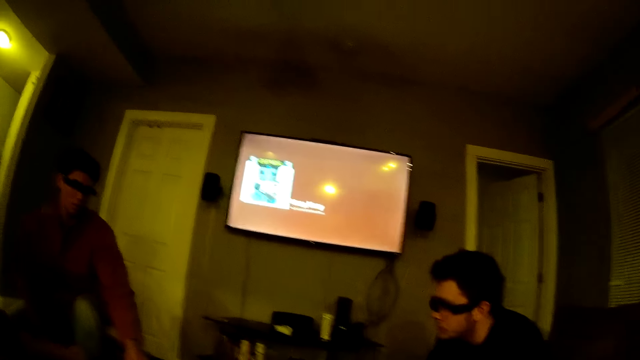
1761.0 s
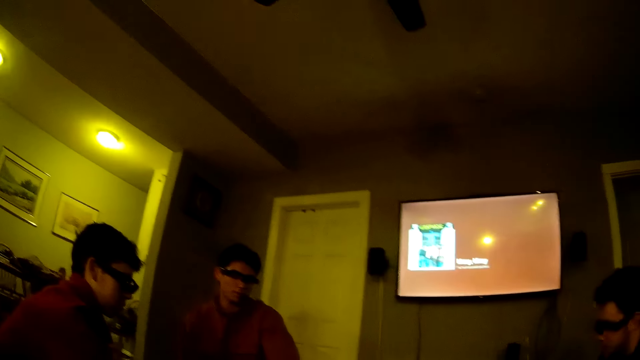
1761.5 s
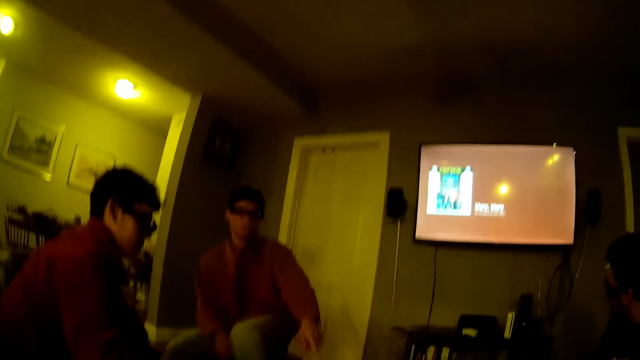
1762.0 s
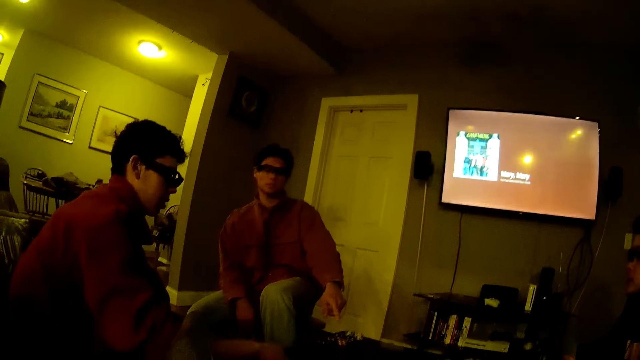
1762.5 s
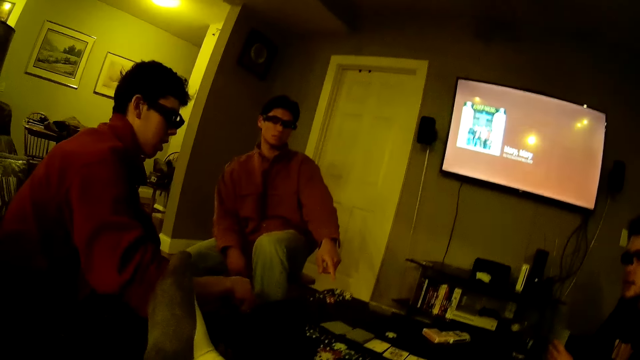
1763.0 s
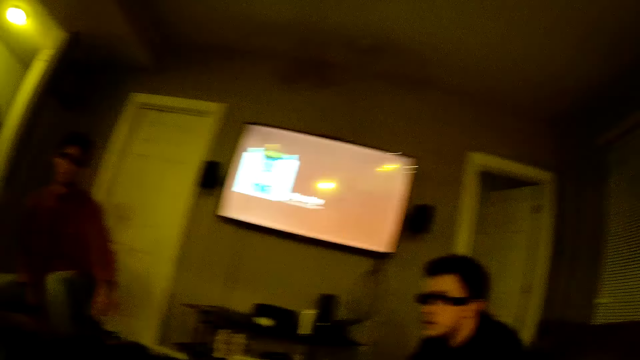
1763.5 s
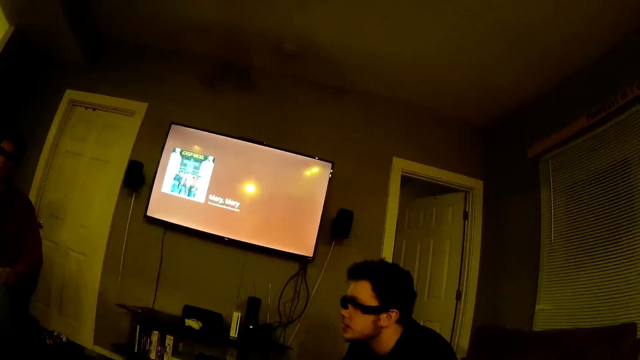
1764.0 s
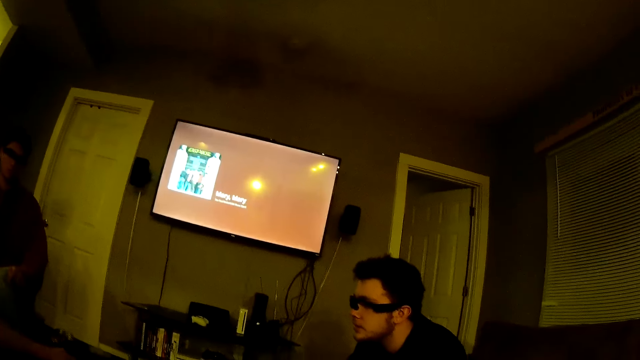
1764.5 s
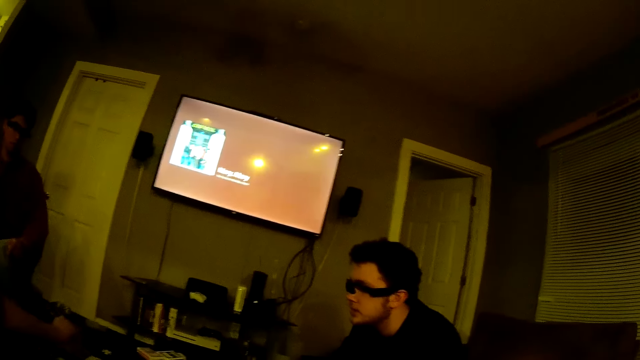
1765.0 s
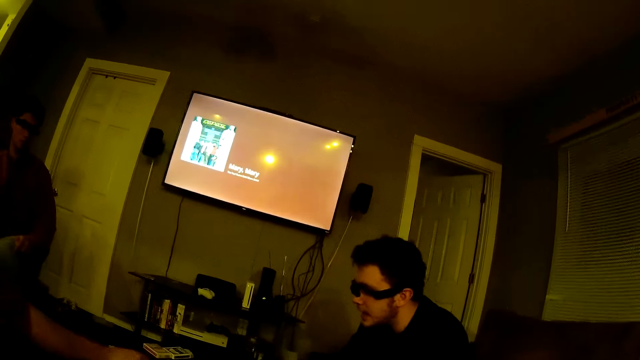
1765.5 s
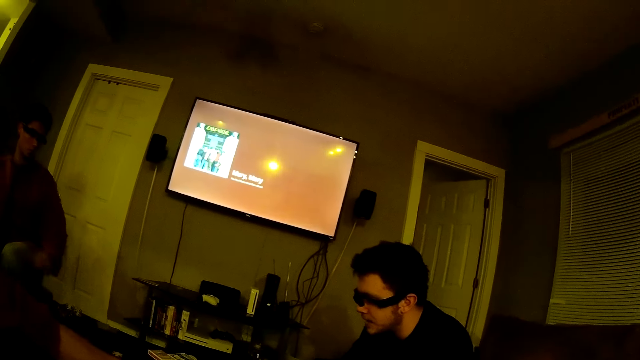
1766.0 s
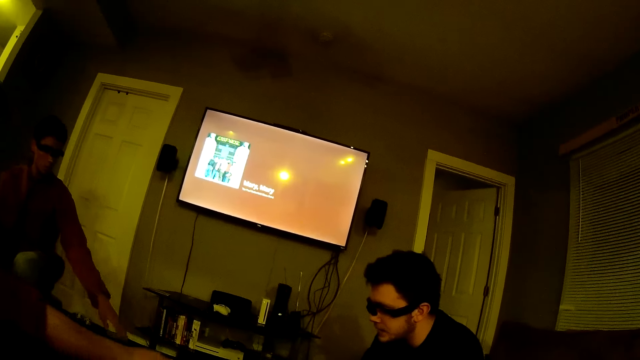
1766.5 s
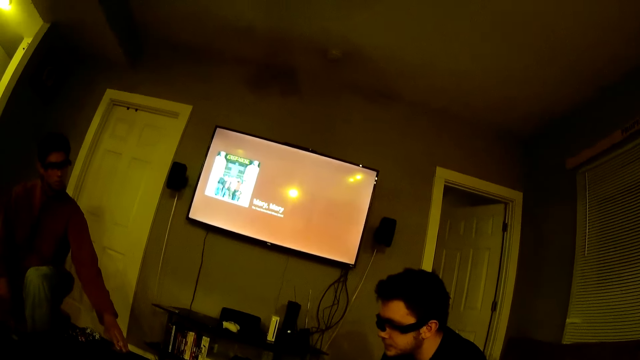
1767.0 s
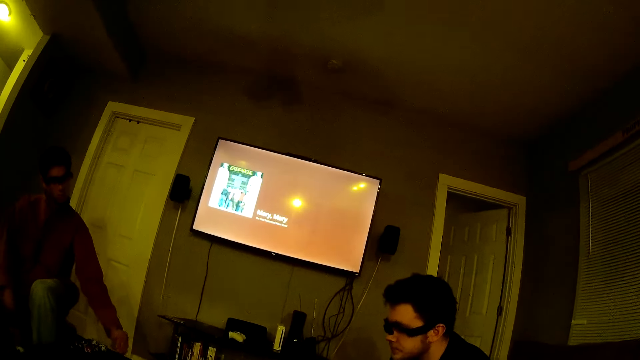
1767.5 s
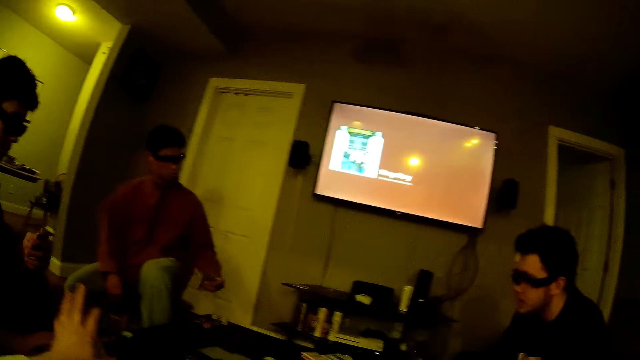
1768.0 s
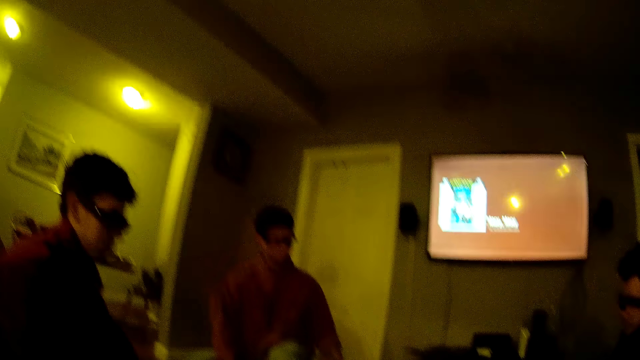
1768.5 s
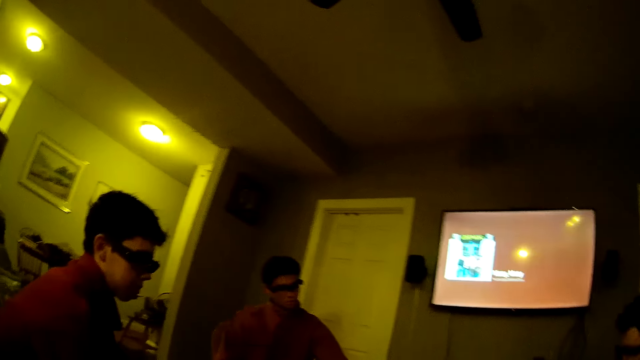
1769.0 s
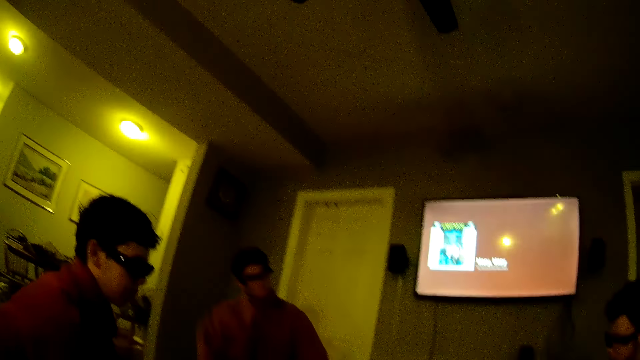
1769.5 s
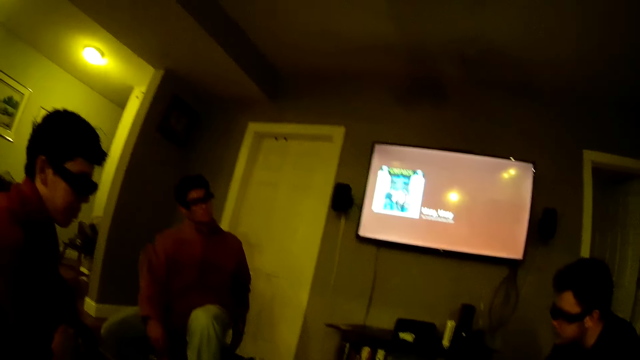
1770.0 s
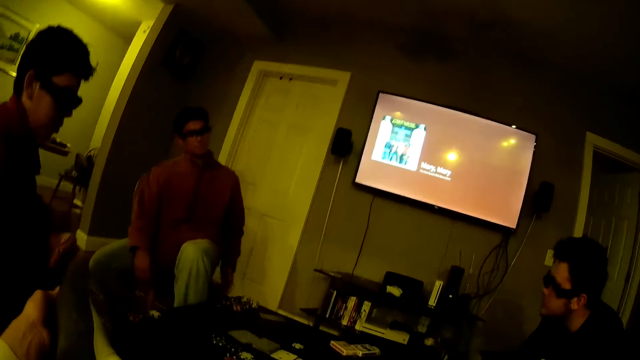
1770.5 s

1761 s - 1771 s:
The camera wearer looks around. A man drops a poker chip on the table with his right hand. The camera wearer talks. They look around. Another man picks a poker card from the table with his left hand.

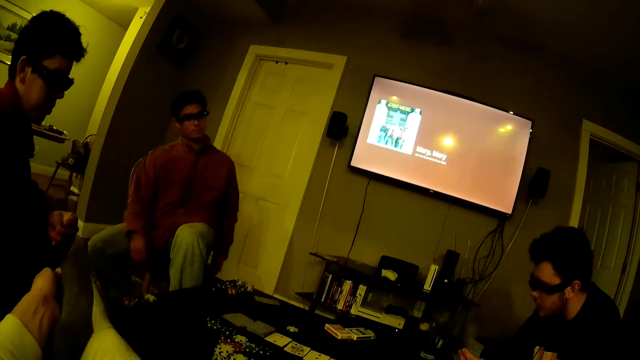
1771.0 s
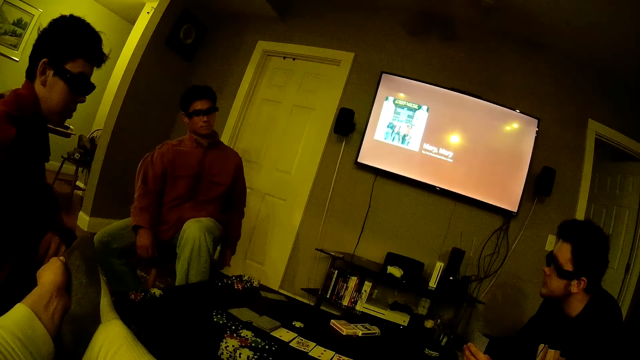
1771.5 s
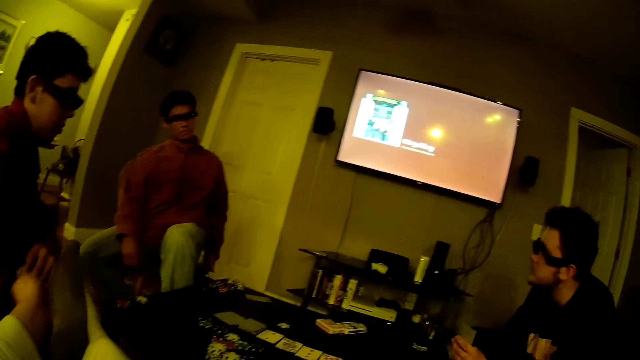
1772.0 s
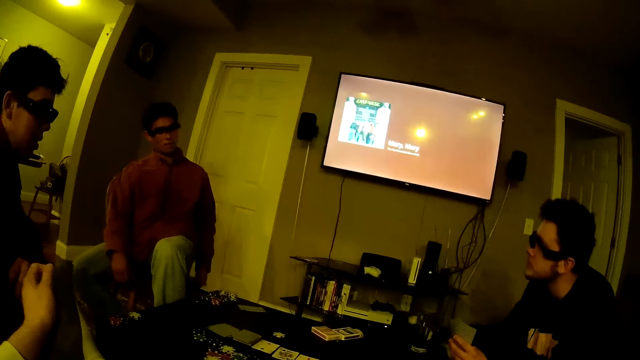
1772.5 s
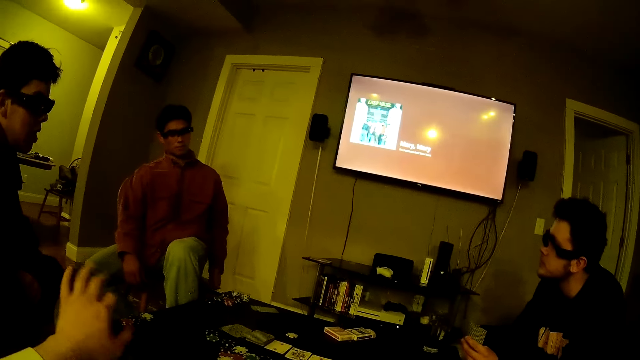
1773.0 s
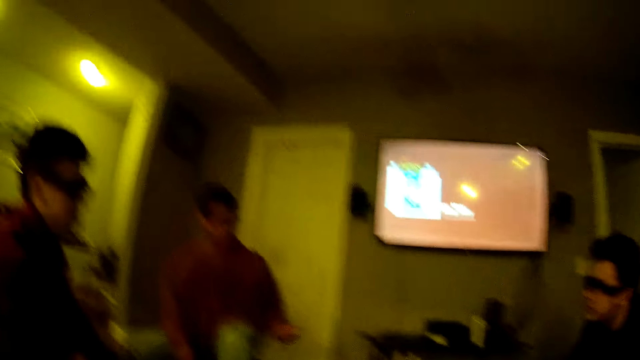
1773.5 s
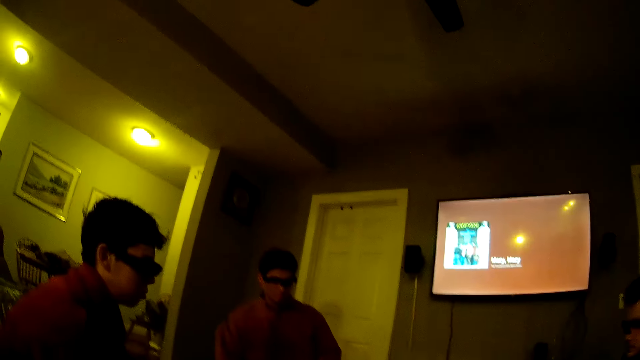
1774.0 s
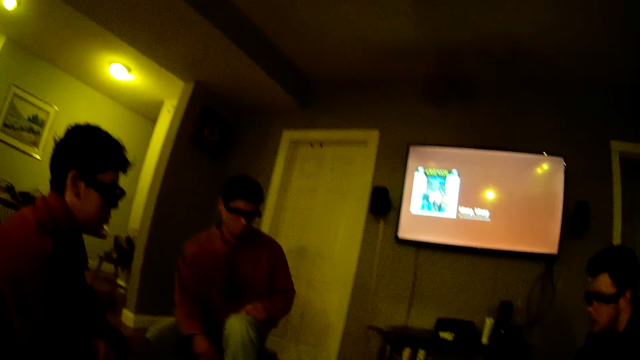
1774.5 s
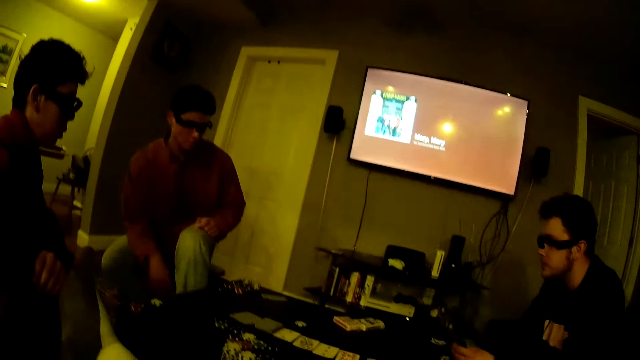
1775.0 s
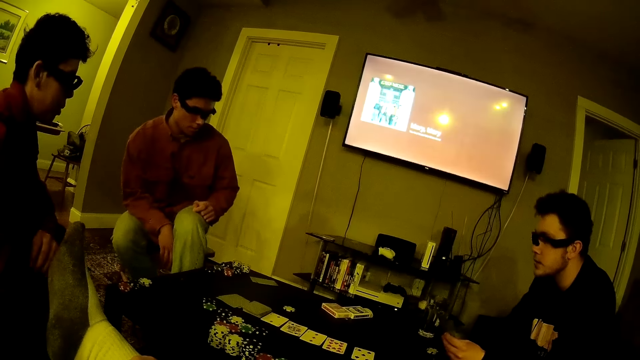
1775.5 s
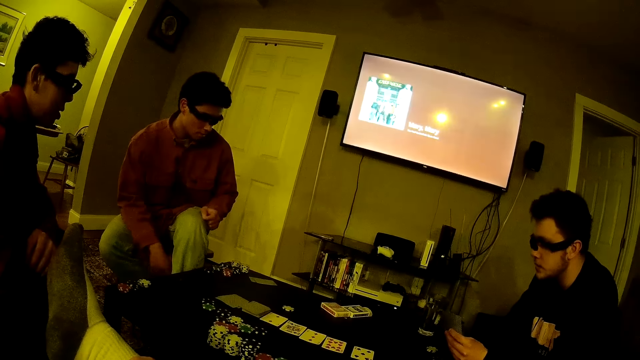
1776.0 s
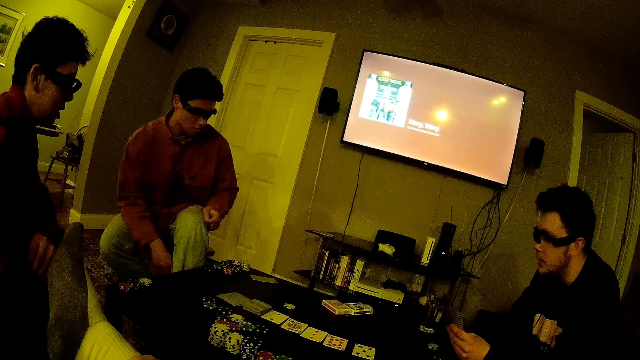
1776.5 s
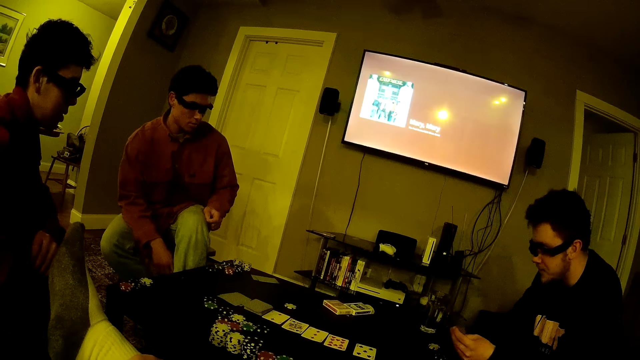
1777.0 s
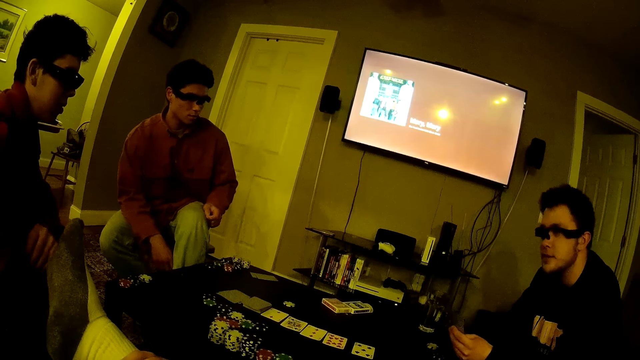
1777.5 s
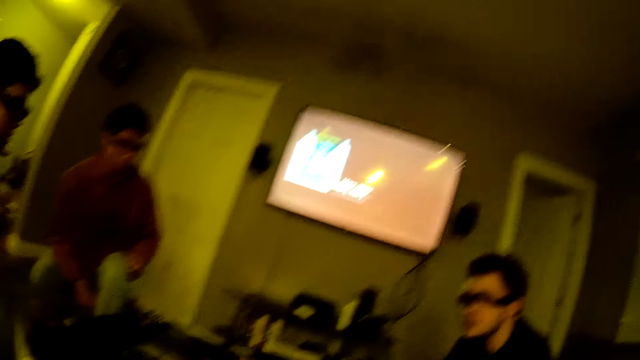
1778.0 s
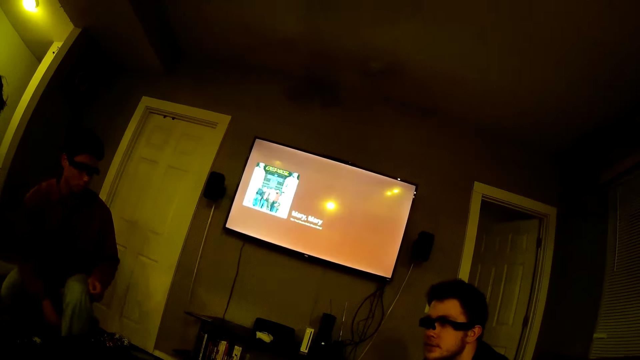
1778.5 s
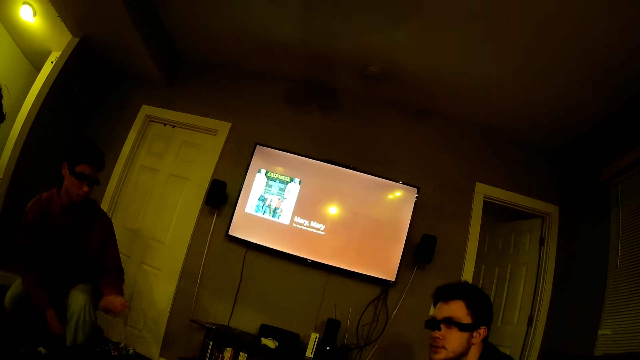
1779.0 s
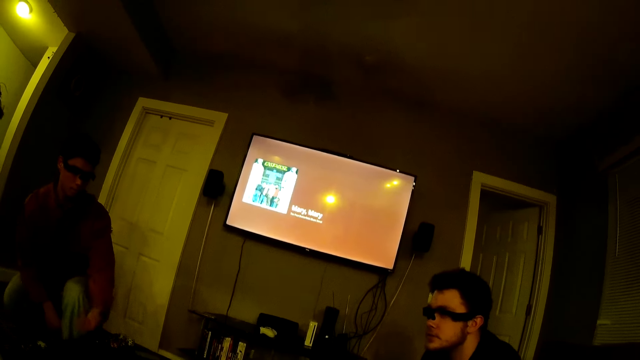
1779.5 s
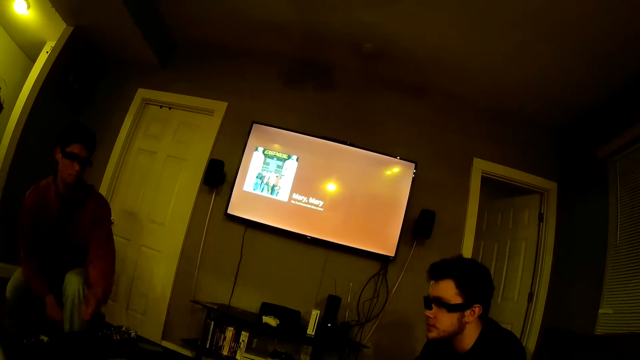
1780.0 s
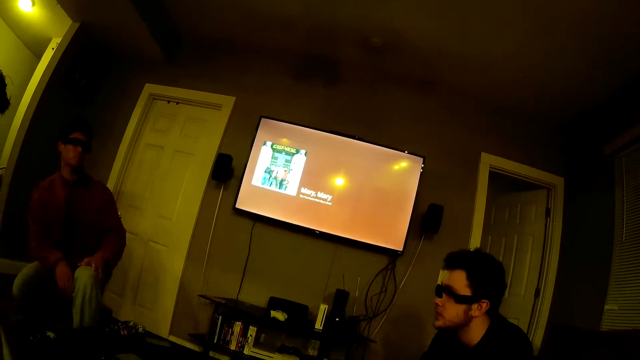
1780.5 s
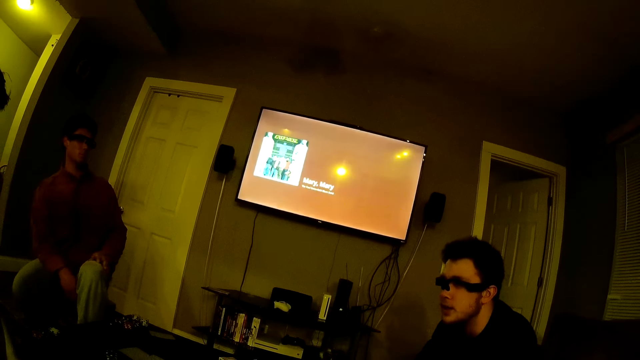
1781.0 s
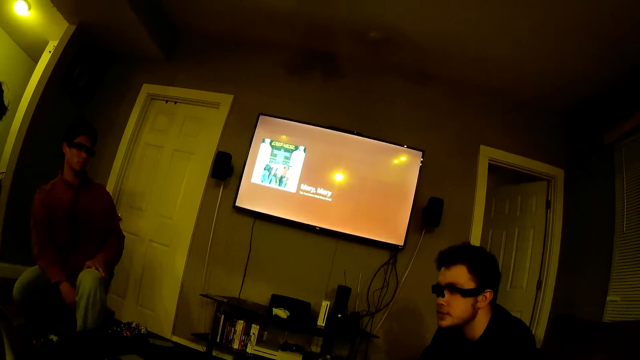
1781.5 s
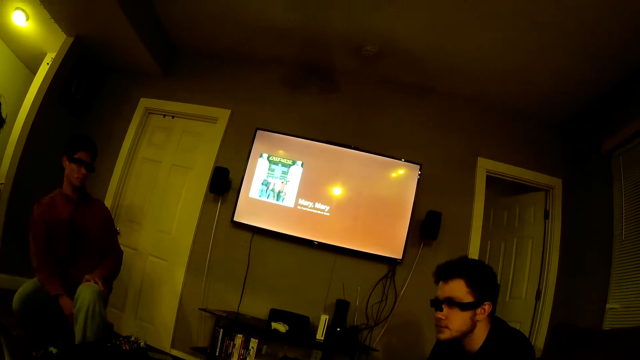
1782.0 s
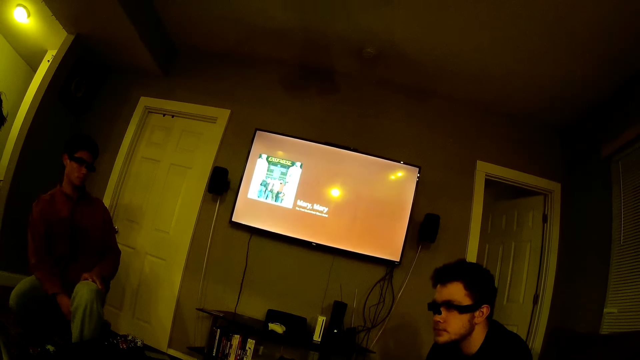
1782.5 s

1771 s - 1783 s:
The camera wearer touches his leg with his left hand. He looks around. A man knocks on the table with his left hand.
